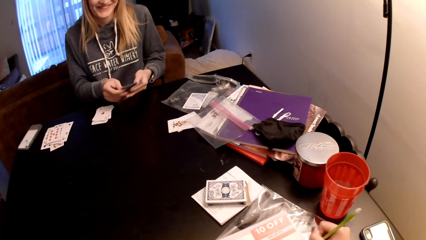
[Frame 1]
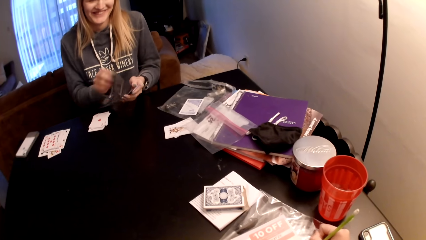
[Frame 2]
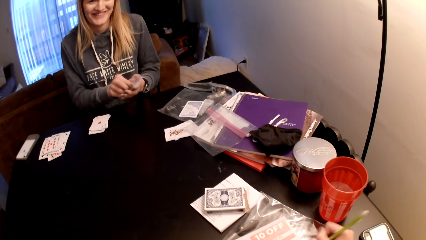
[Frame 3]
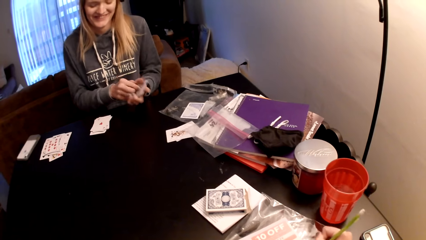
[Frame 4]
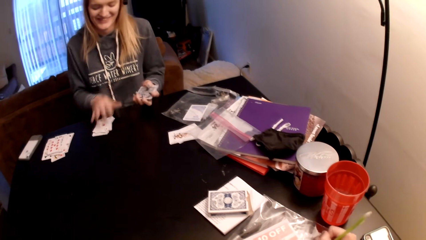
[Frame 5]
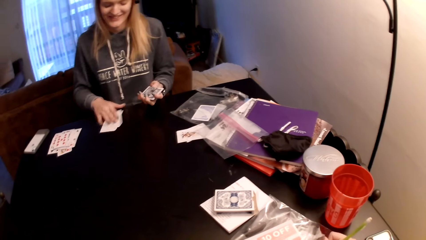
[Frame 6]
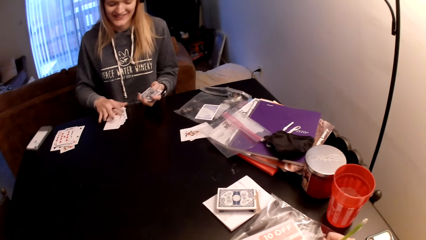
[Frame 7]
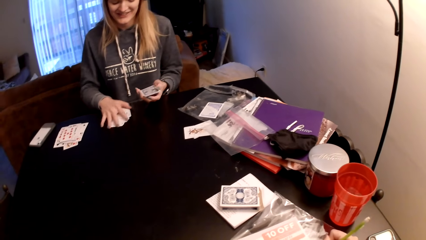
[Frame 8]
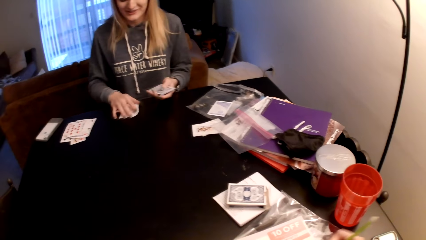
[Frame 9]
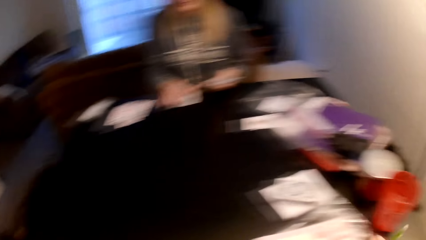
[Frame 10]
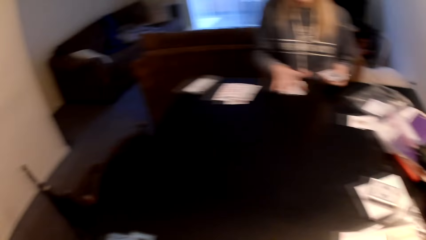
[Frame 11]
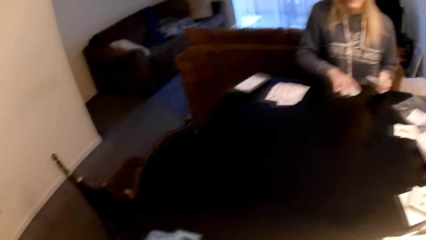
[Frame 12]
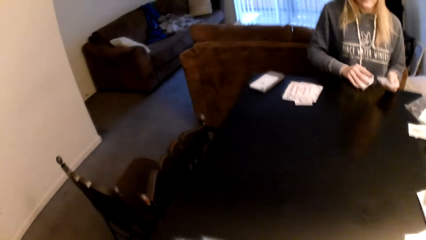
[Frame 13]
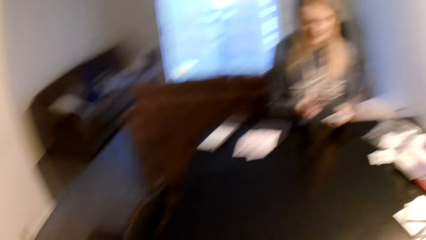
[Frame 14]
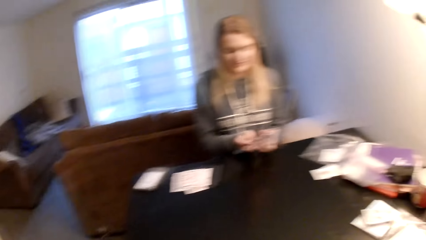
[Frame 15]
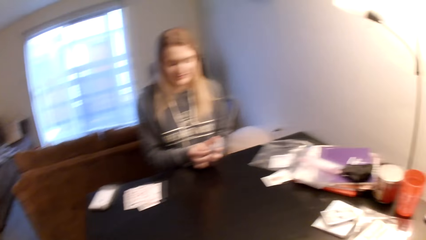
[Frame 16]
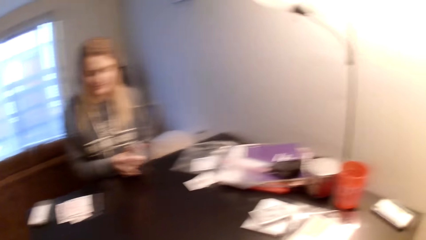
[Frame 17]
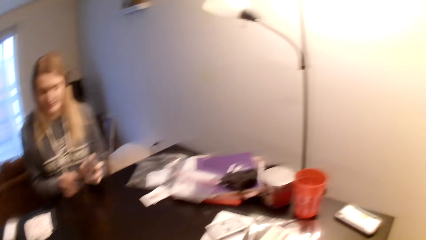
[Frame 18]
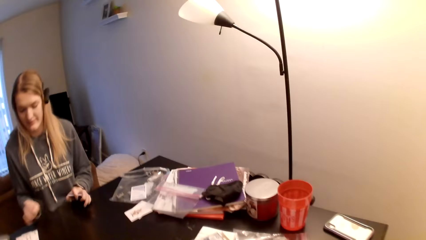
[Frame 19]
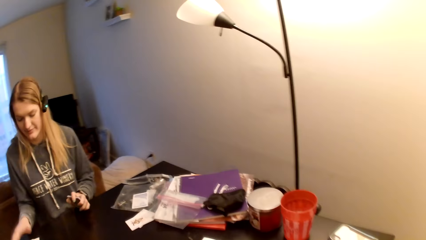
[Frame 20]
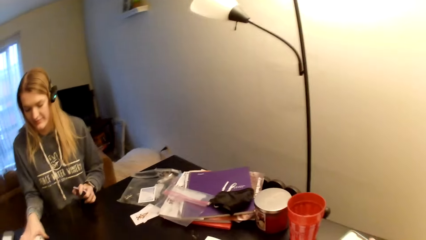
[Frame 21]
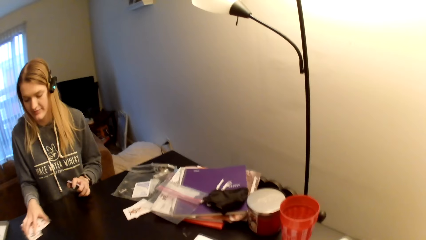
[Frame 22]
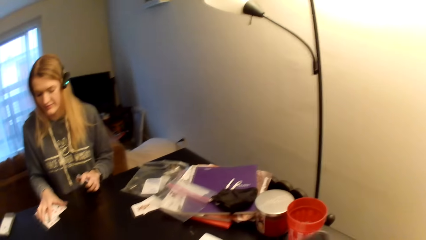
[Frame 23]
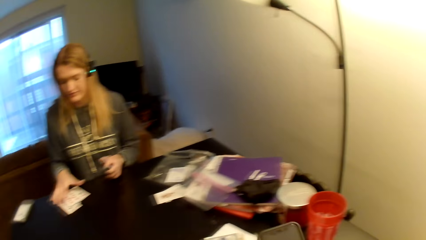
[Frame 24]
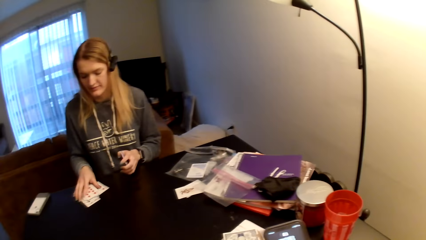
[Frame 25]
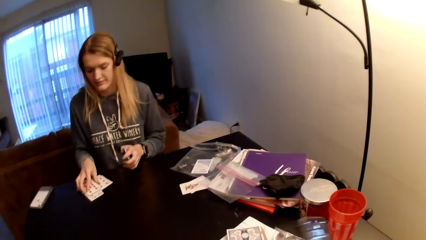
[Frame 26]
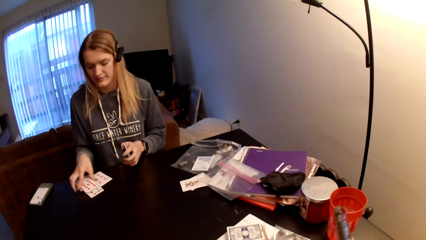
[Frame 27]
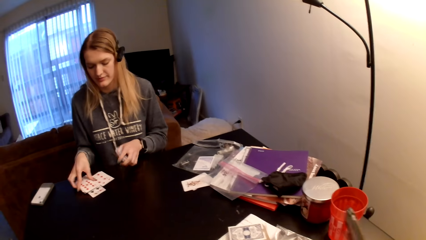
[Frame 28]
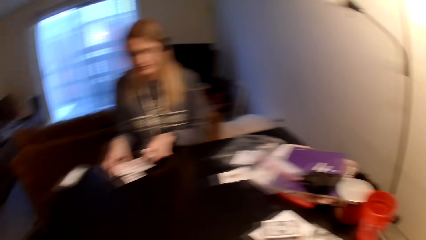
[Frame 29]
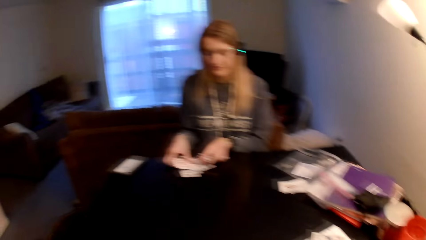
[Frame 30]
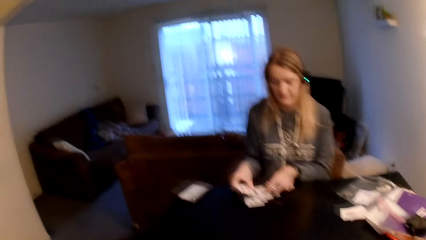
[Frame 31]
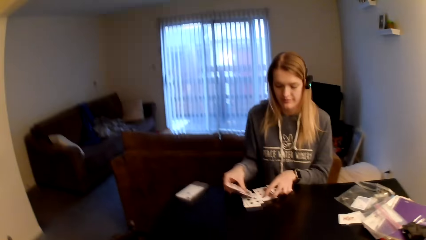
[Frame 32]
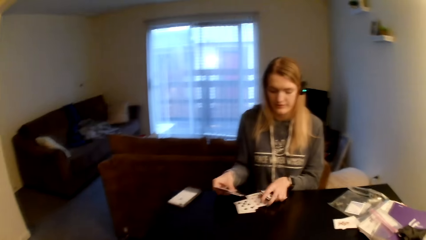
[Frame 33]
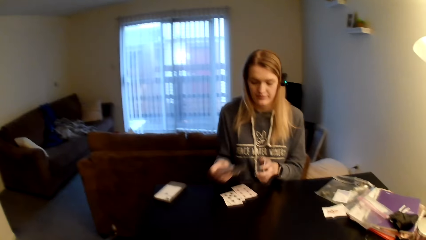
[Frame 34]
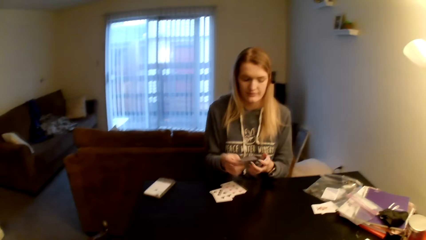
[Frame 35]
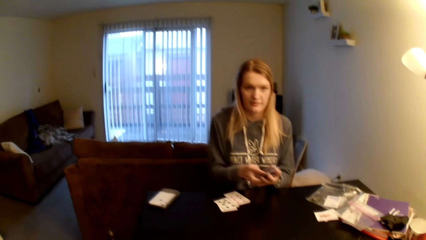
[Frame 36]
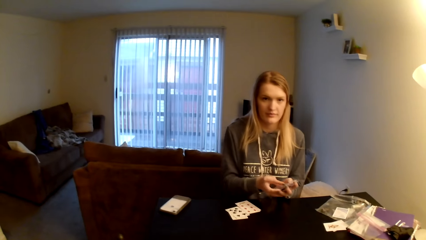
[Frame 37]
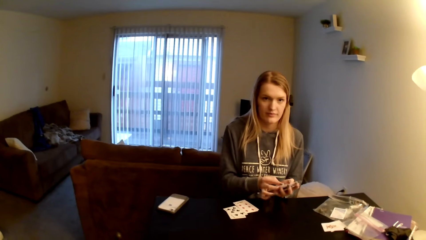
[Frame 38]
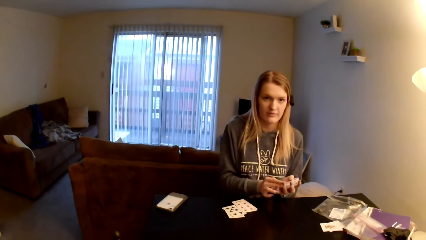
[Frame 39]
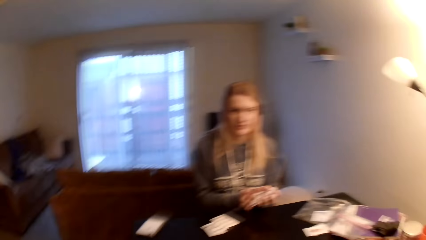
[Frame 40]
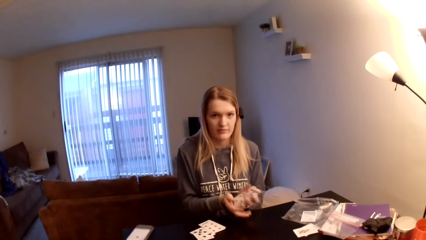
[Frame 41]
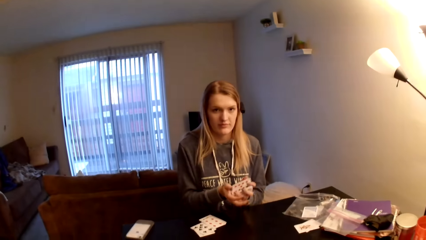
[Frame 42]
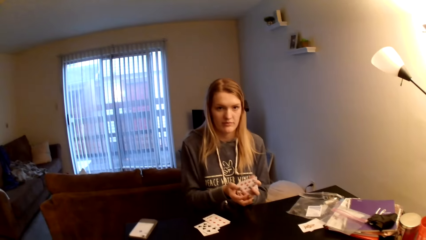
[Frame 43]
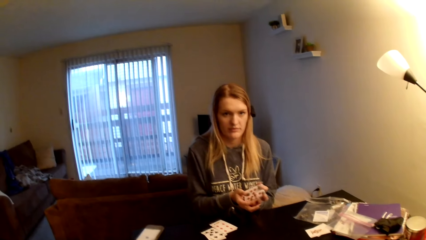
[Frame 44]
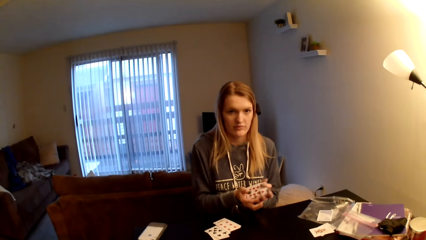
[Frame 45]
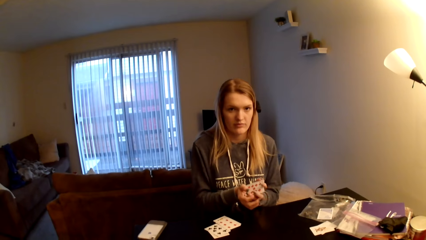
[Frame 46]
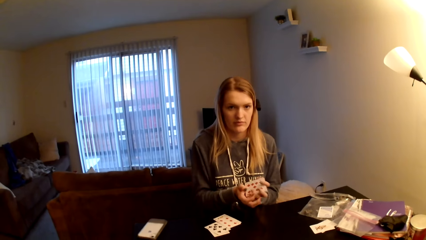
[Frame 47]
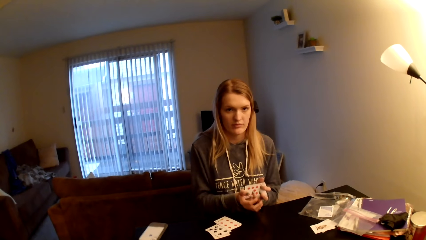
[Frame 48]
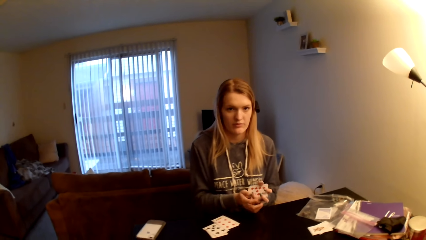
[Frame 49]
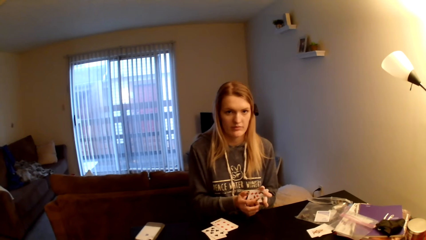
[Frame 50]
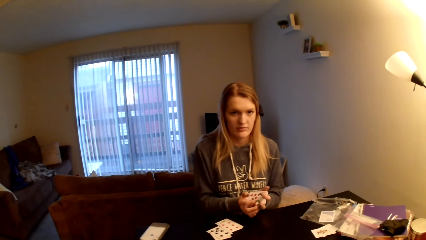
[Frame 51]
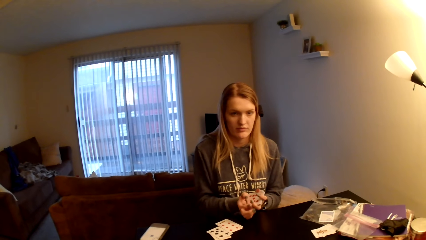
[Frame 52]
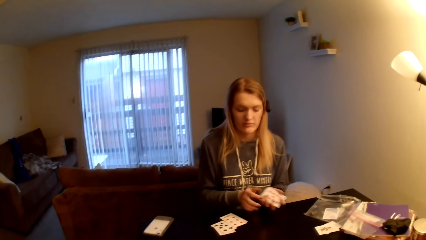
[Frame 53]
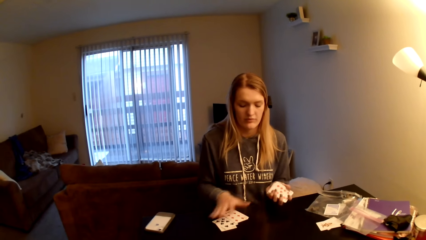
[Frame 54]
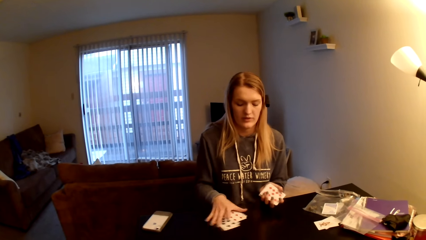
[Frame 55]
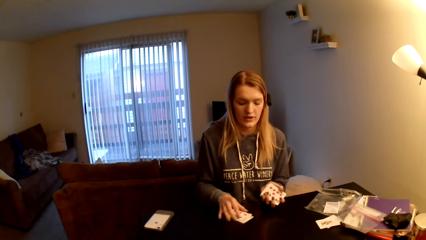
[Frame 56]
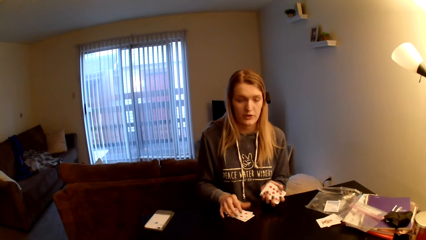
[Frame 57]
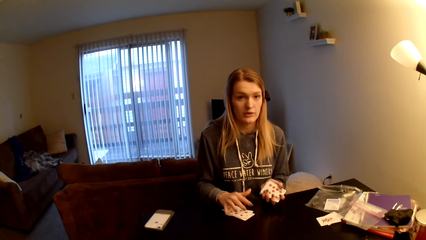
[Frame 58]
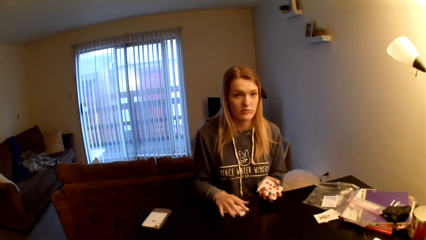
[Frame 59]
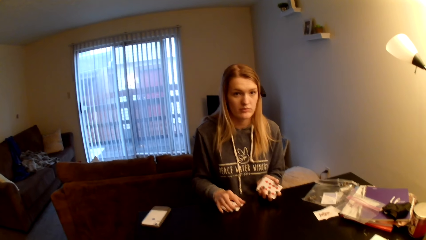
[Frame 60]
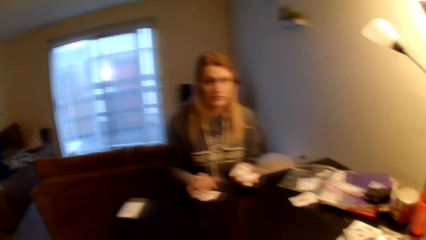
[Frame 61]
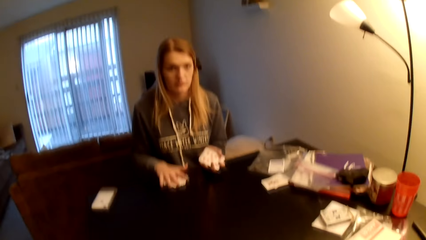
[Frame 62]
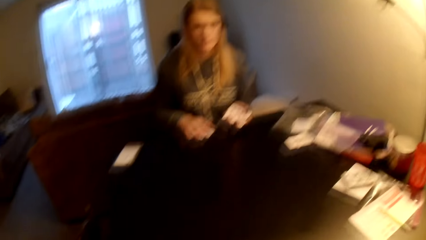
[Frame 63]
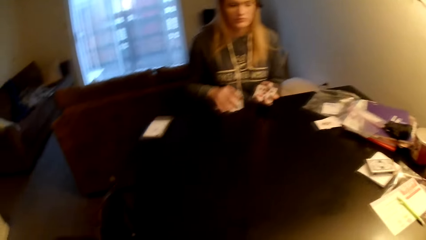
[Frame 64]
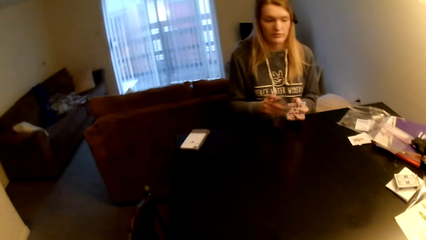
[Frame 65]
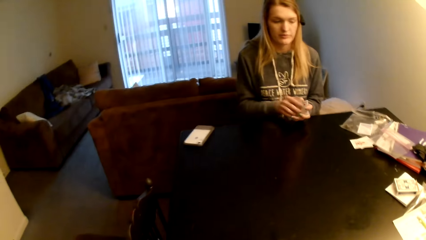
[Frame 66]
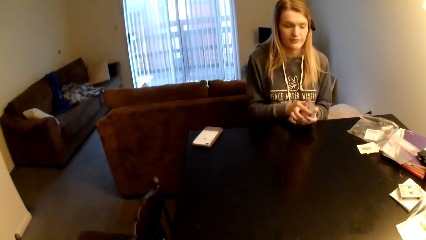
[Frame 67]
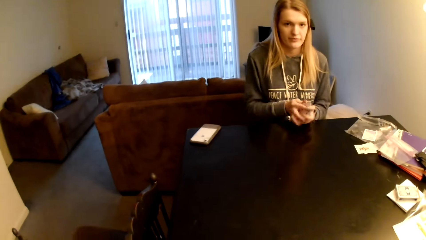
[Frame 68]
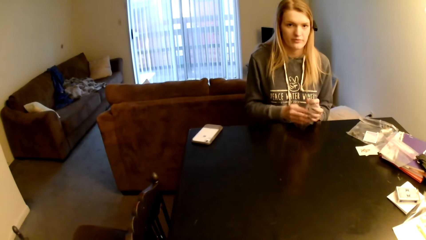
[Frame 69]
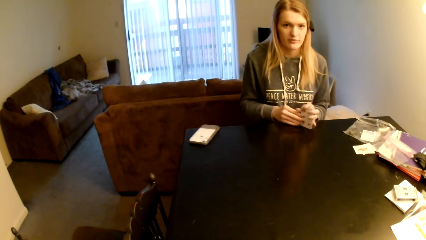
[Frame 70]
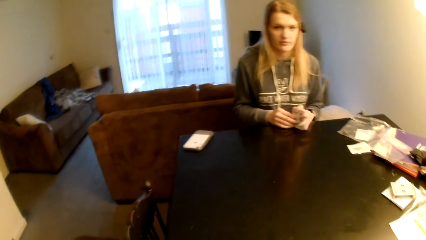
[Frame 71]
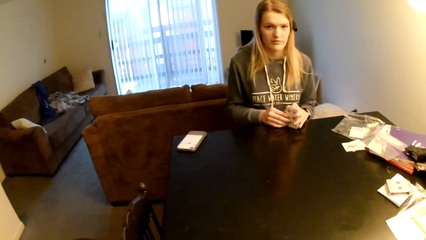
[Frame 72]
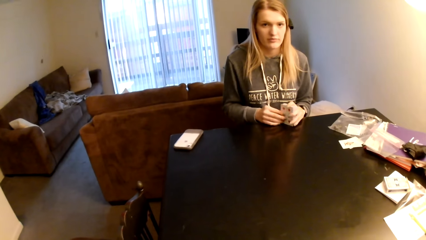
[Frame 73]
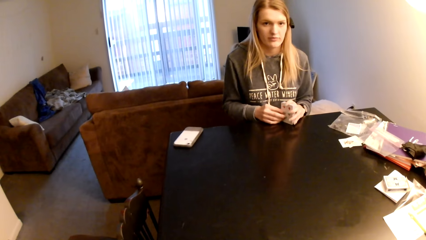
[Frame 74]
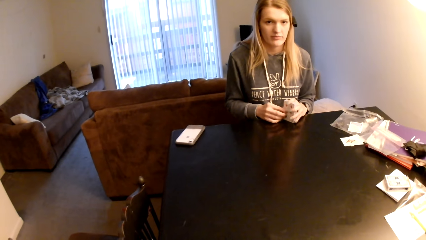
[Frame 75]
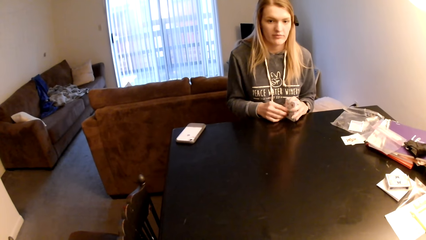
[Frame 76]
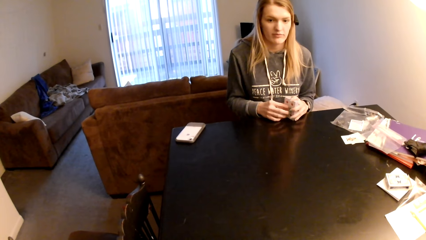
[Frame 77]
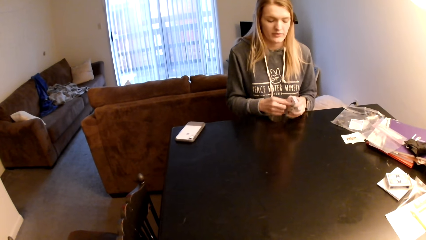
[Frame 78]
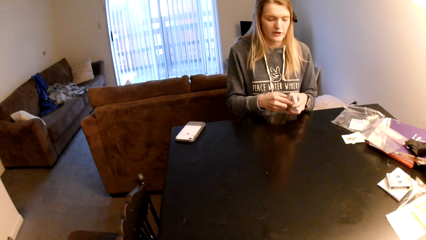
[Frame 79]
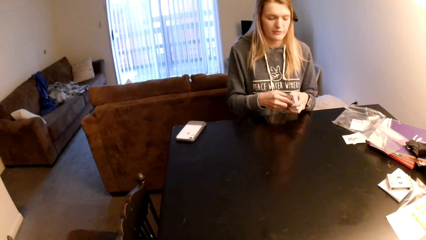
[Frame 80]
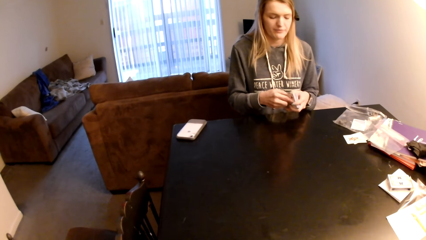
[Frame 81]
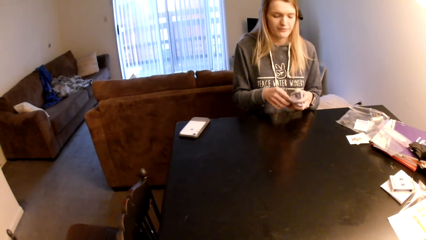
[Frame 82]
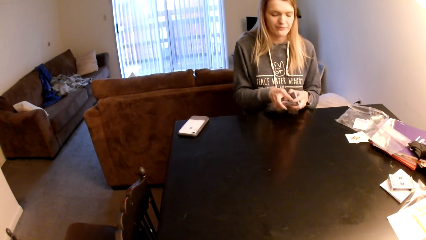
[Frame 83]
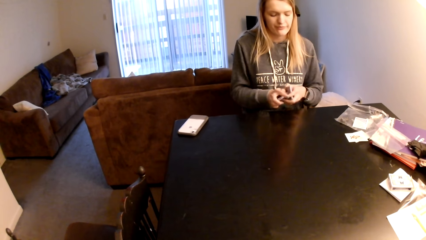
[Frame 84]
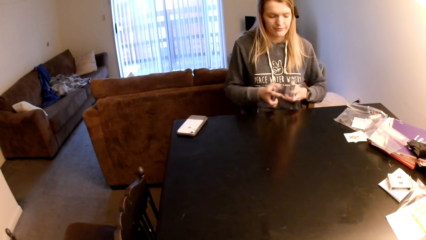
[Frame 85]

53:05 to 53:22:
The woman turns the card and picks cards from the table. The camera wearer looks around. The woman joins the cards and taps the cards on the table. Another woman picks the cards from the table and pulls the playing card on the table. The camera wearer looks around. The first woman joins the cards. The other woman shuffles the playing card, picks the cards from the table, and pulls the playing card on the table. The camera wearer looks around. The first woman joins the cards. The other woman looks at the camera wearer. The first woman taps the cards on the table.
